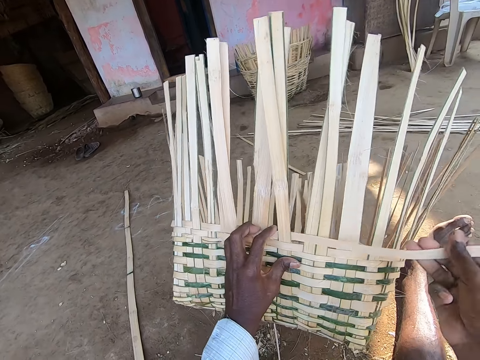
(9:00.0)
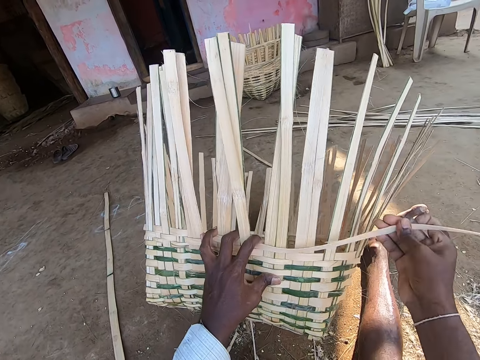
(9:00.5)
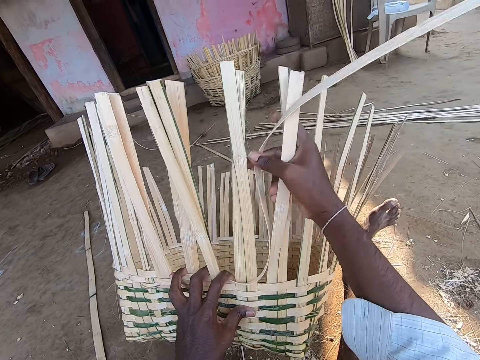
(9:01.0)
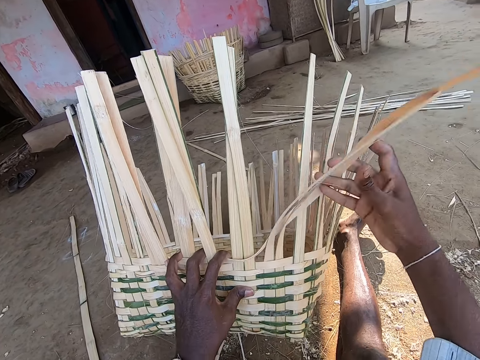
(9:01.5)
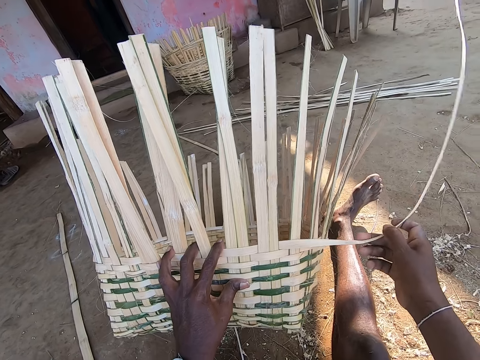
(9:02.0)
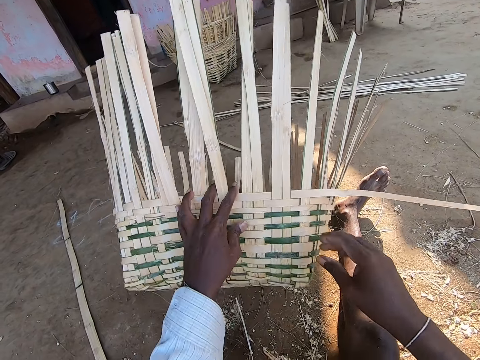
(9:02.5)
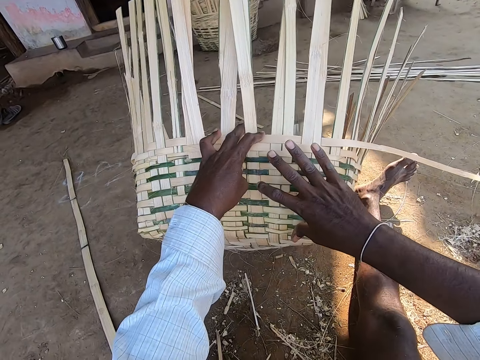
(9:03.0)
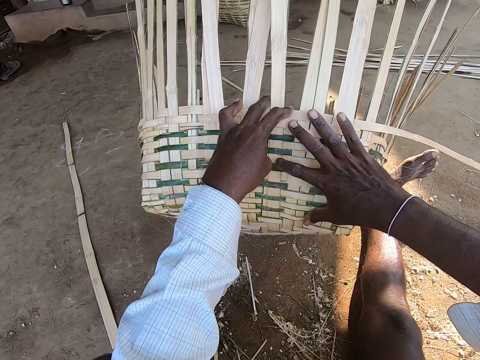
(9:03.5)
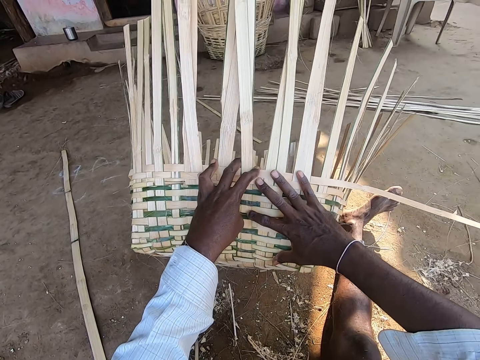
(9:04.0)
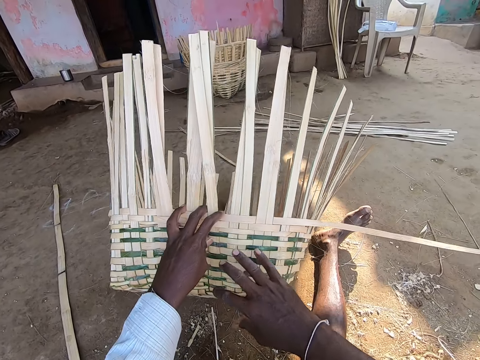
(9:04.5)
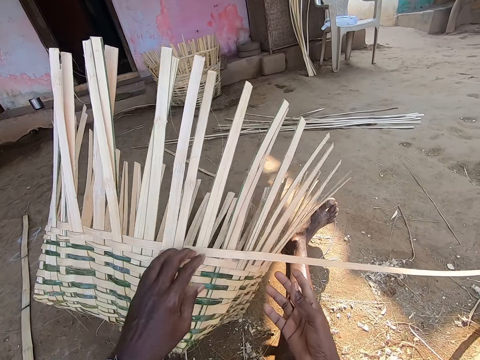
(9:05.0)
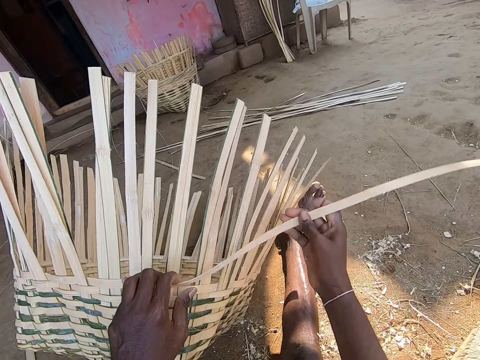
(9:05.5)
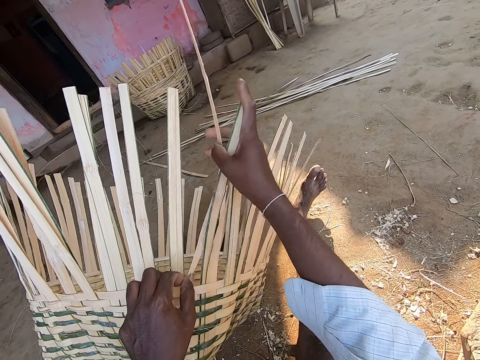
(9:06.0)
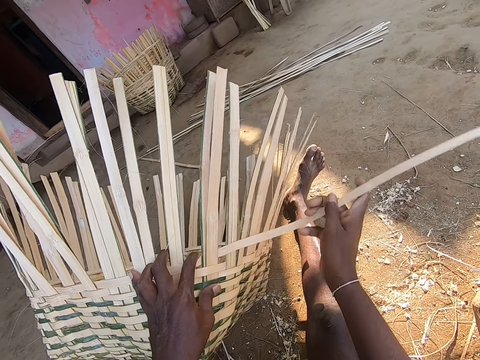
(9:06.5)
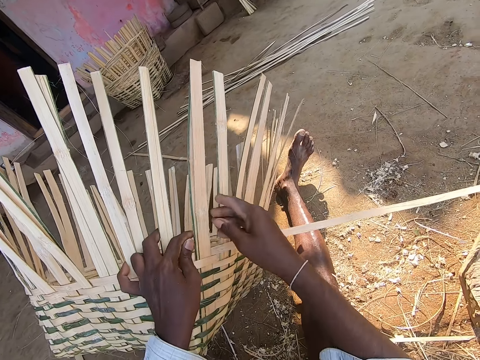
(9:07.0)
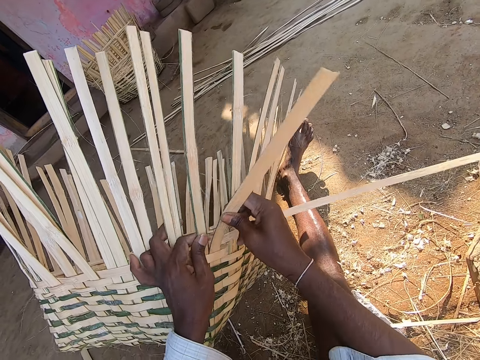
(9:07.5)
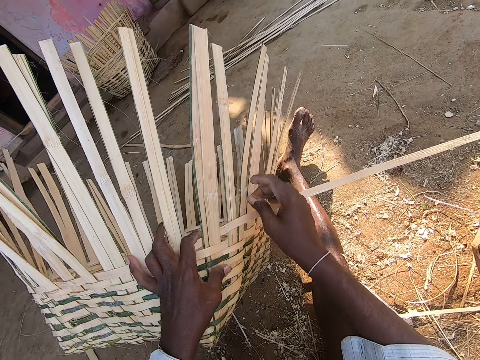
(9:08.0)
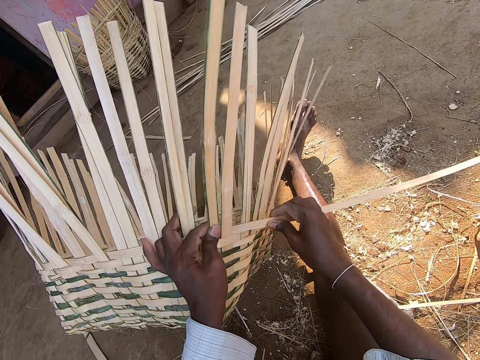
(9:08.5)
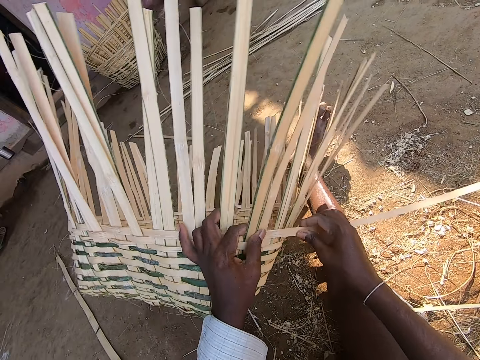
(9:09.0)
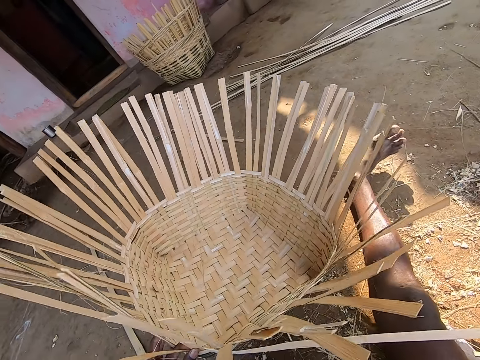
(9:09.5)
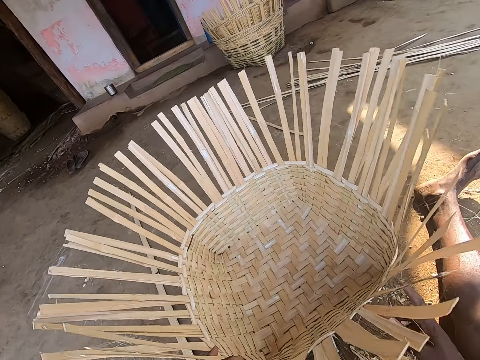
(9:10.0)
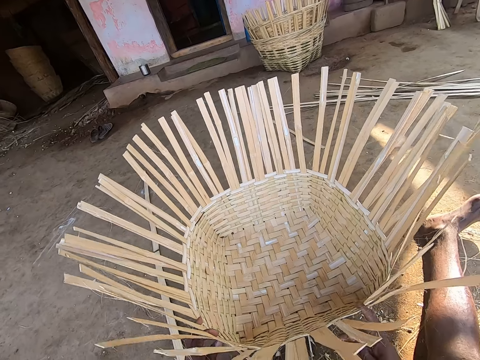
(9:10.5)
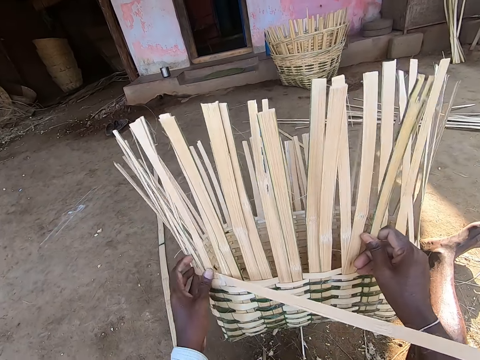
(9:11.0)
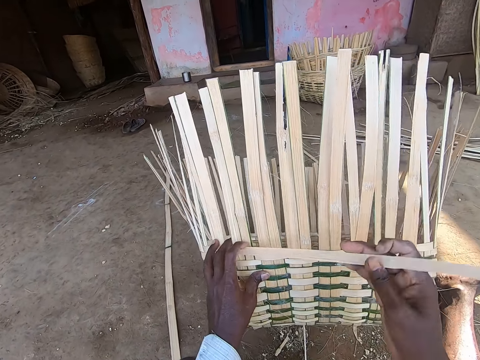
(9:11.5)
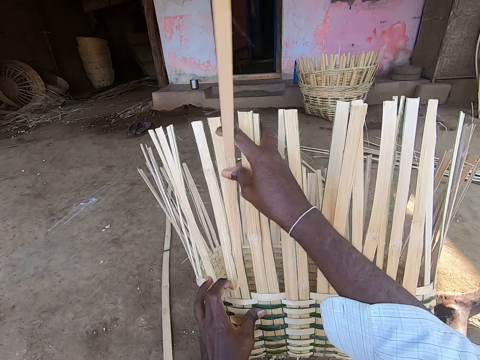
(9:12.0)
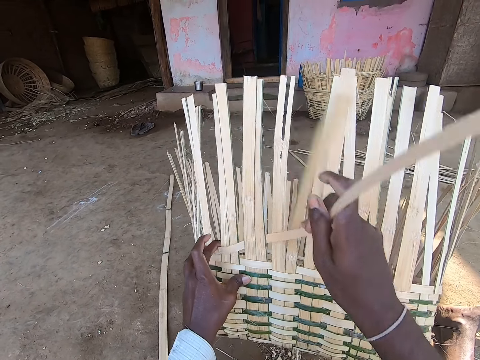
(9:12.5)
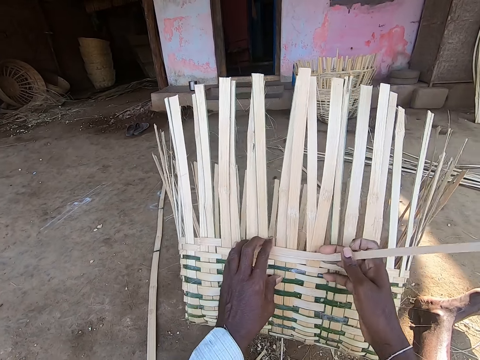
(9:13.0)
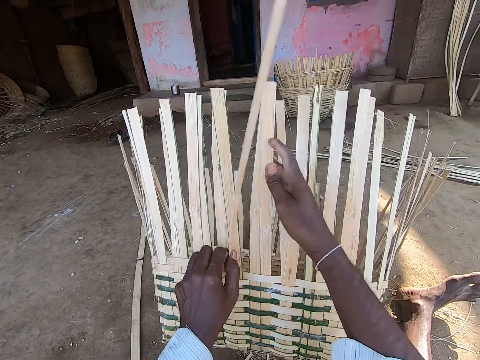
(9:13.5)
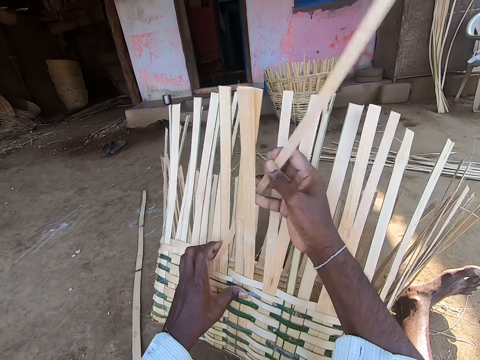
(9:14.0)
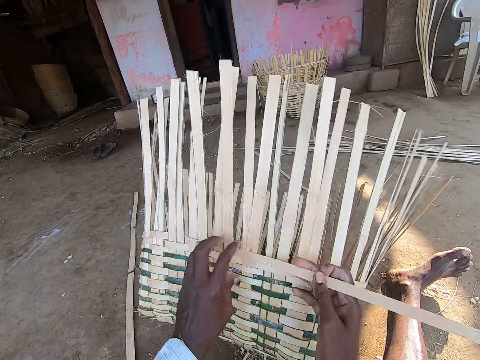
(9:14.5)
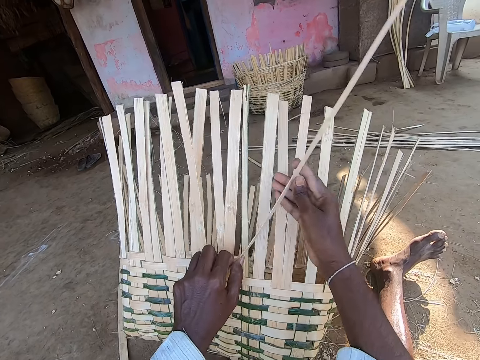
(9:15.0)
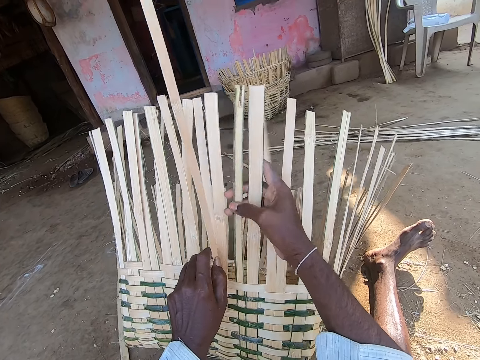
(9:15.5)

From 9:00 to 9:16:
The camera wearer holds the basket with both hands. He weaves the basket with the bamboo strip in both hands. He turns the basket with his left hand. He holds the basket with both hands. He weaves the basket with the bamboo strip in both hands.

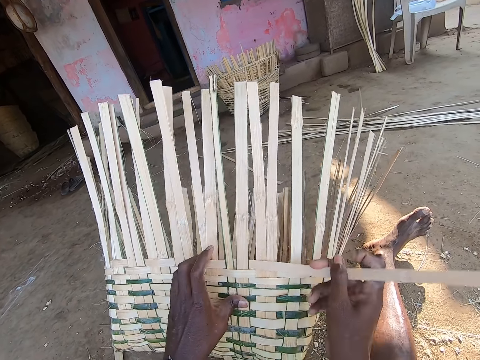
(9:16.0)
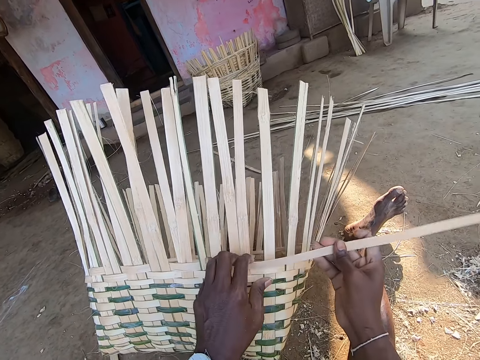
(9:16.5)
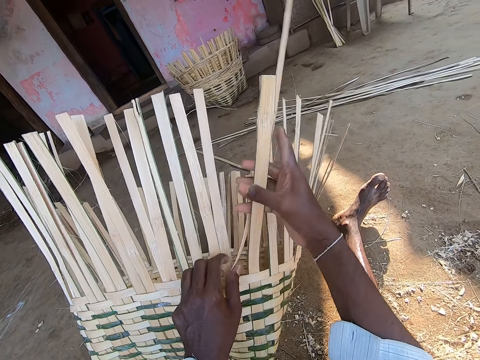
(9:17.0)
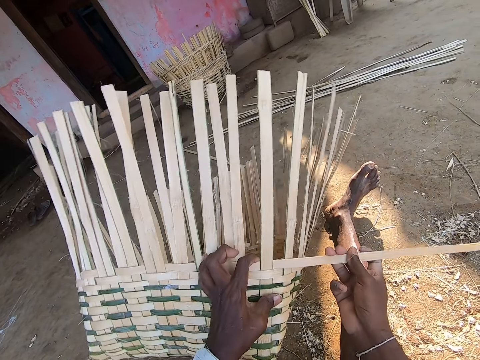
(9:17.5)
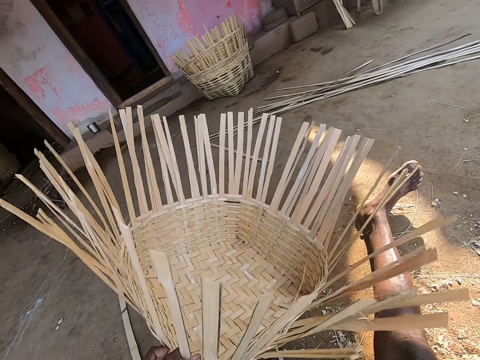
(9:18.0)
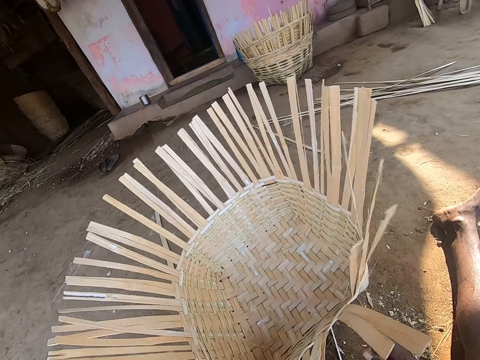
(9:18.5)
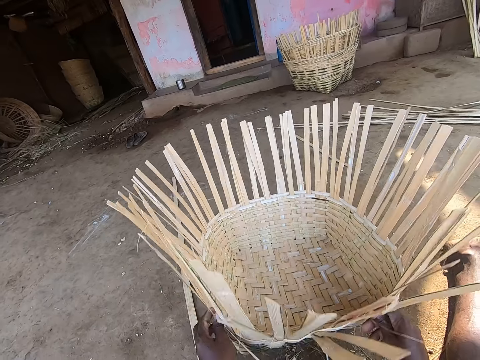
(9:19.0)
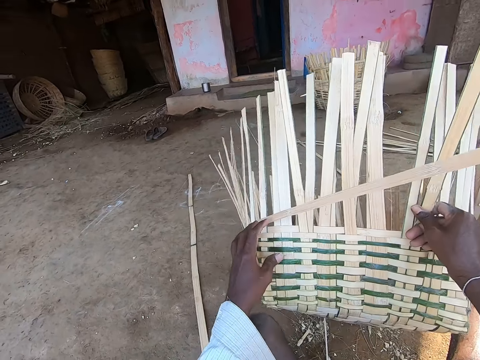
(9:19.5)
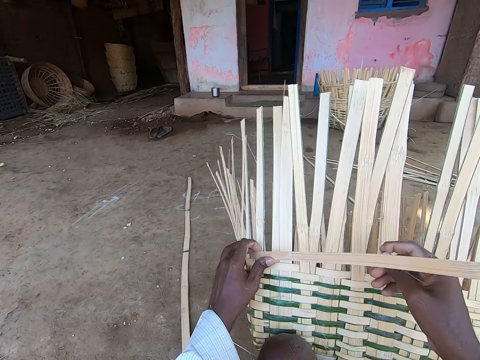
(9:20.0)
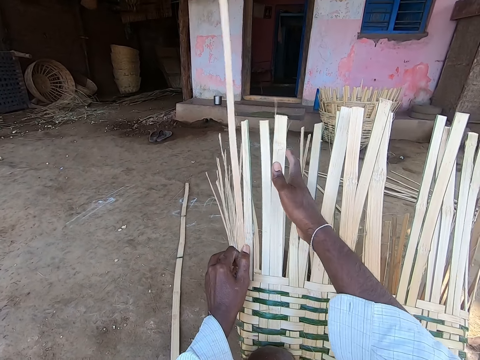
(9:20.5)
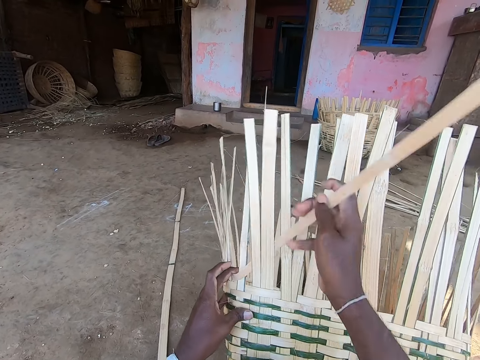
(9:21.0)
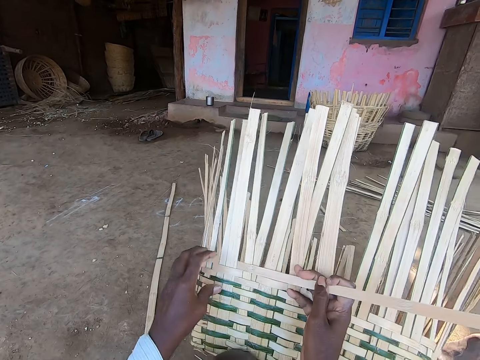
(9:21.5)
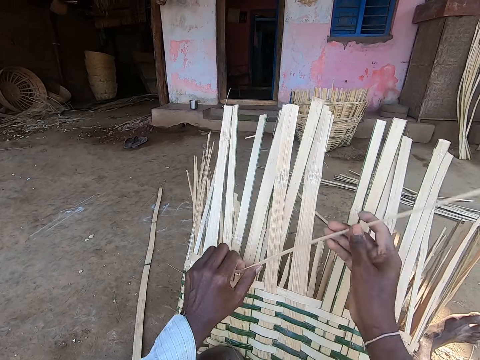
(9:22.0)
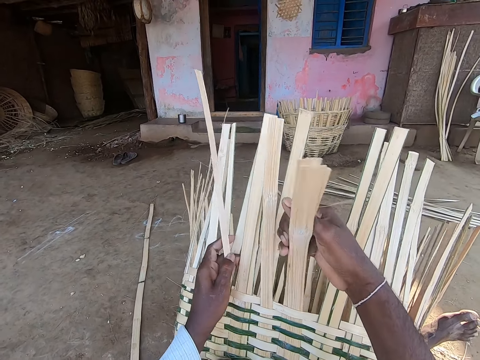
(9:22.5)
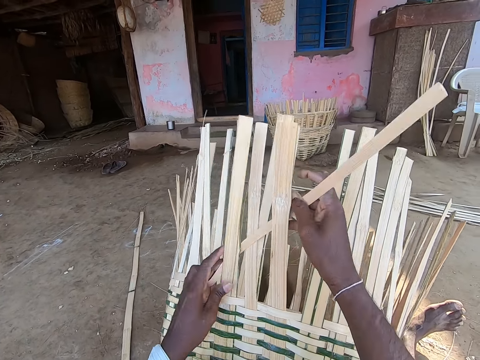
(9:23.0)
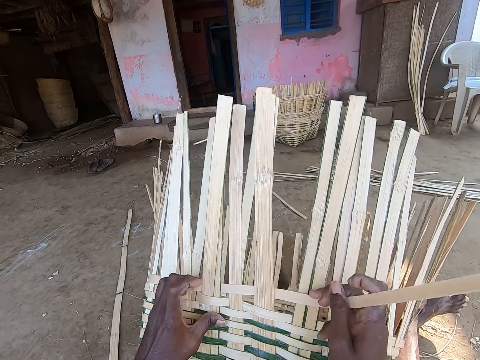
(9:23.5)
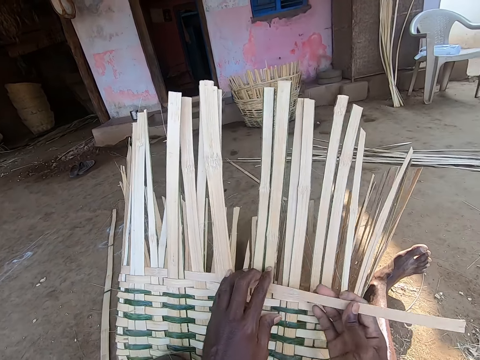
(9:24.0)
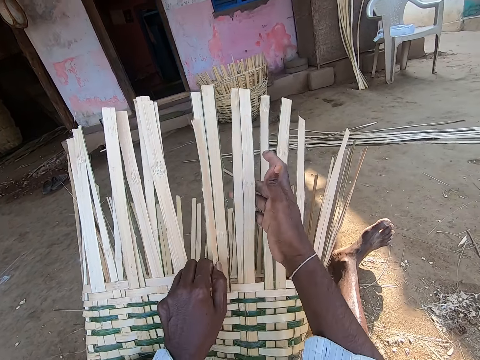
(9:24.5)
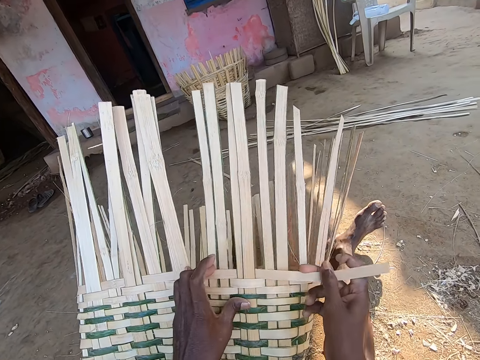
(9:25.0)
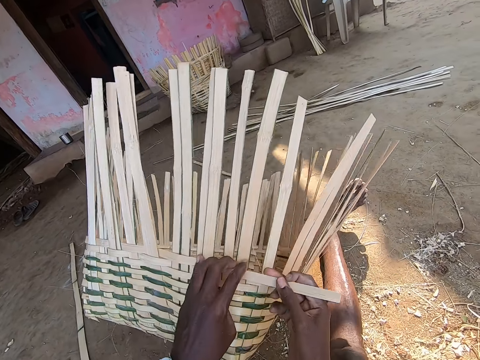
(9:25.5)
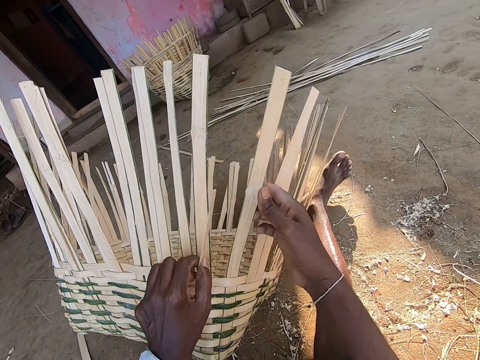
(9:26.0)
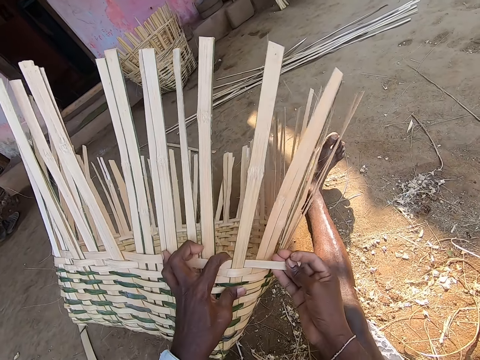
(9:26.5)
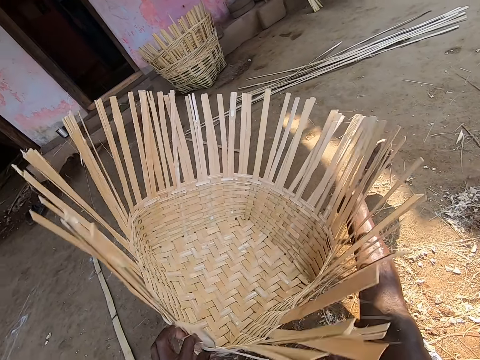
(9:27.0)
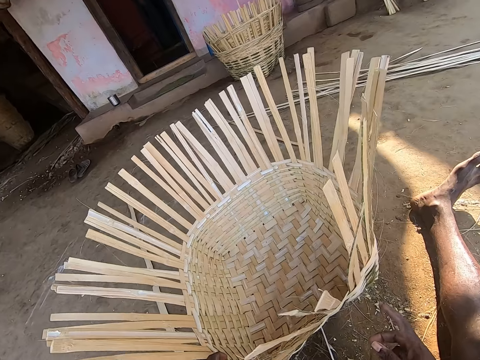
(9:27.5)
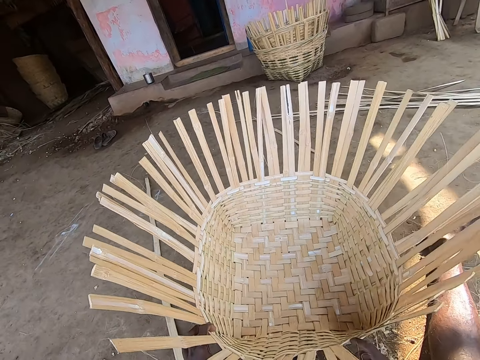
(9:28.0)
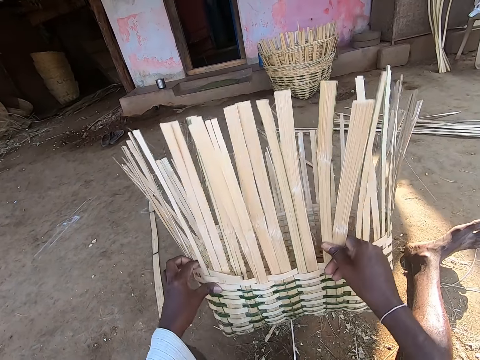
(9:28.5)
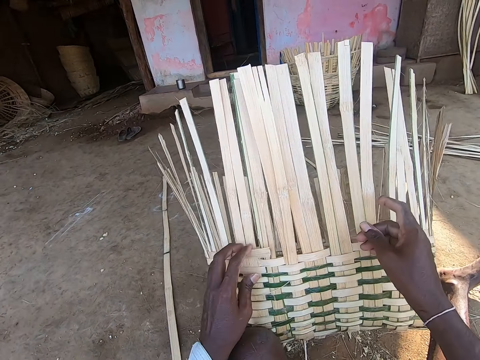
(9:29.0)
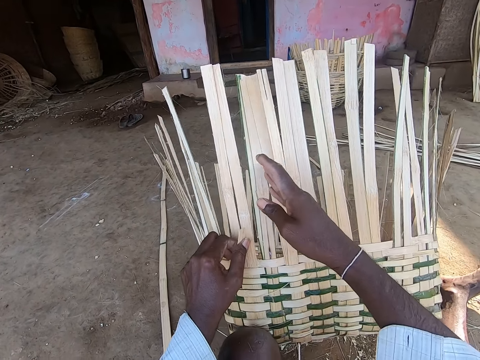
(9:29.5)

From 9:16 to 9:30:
The camera wearer turns the basket. They turn the basket again. They weave the basket. They turn the basket. They turn the basket again. They move the basket.
